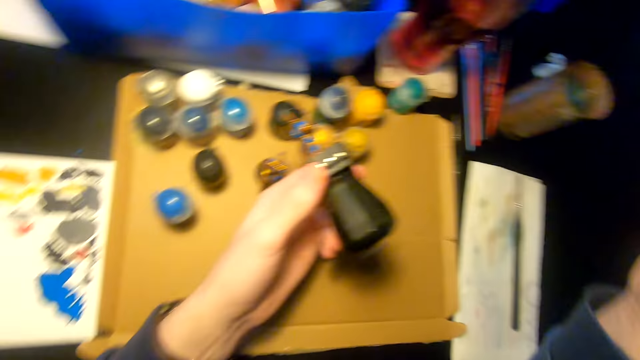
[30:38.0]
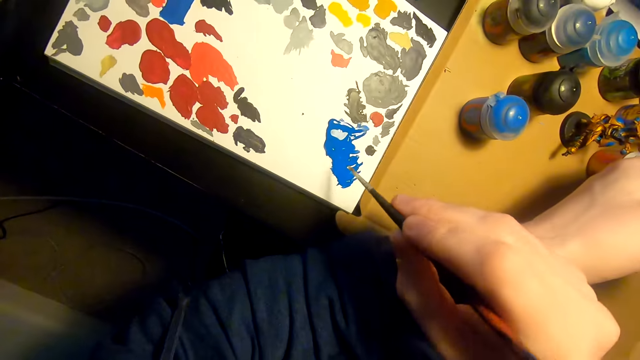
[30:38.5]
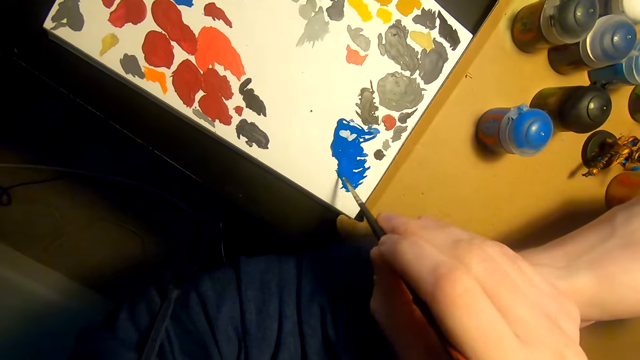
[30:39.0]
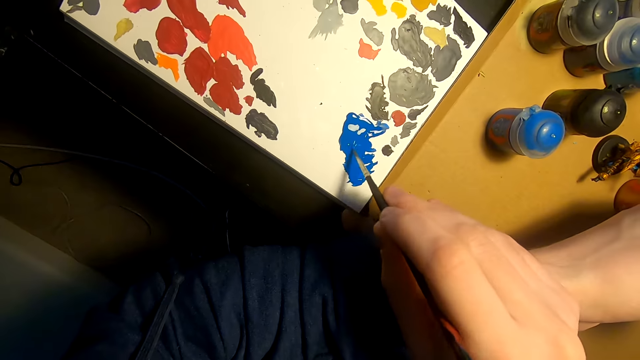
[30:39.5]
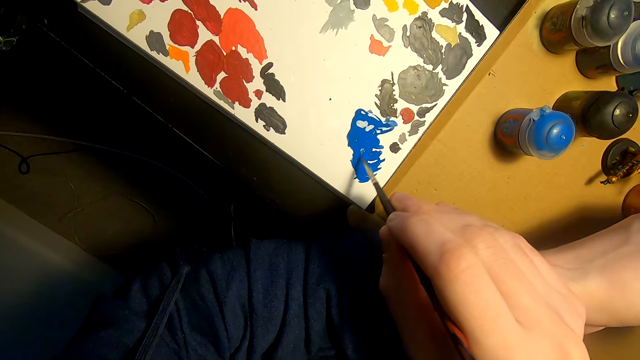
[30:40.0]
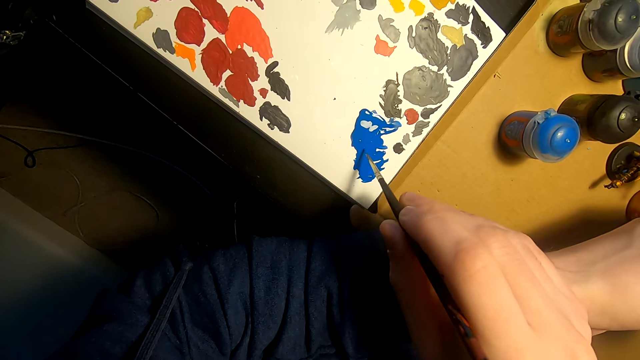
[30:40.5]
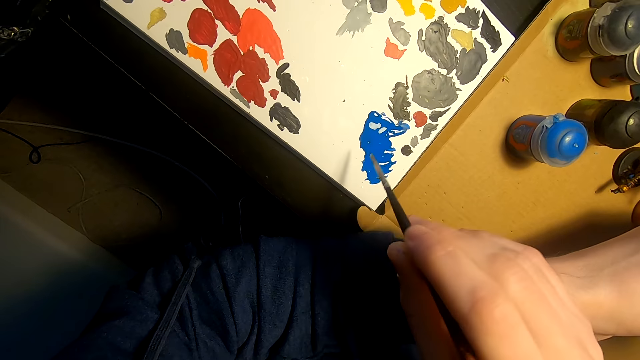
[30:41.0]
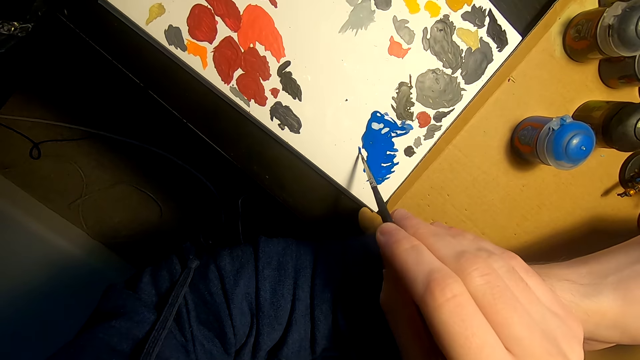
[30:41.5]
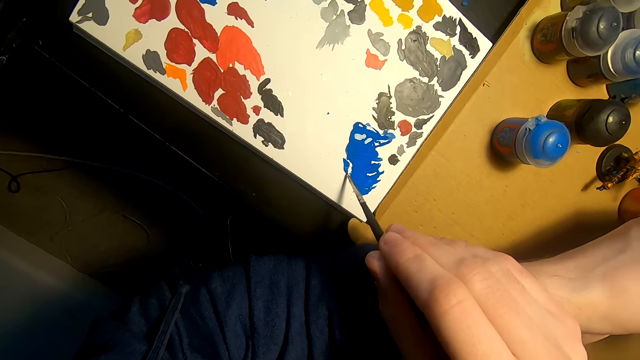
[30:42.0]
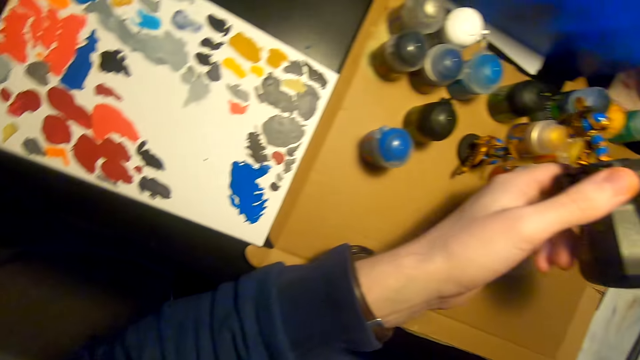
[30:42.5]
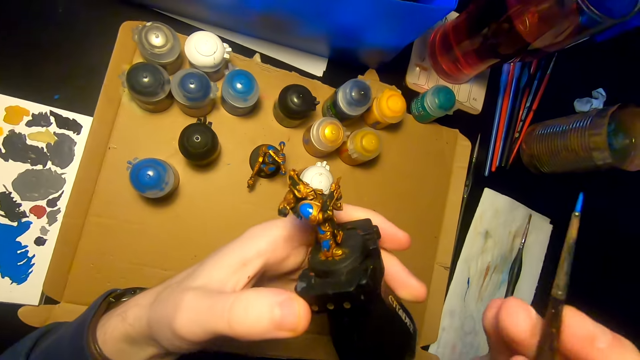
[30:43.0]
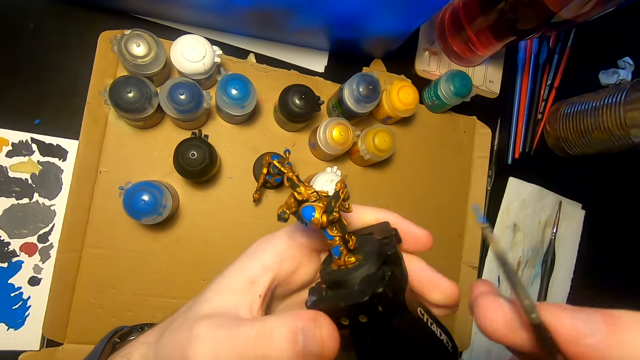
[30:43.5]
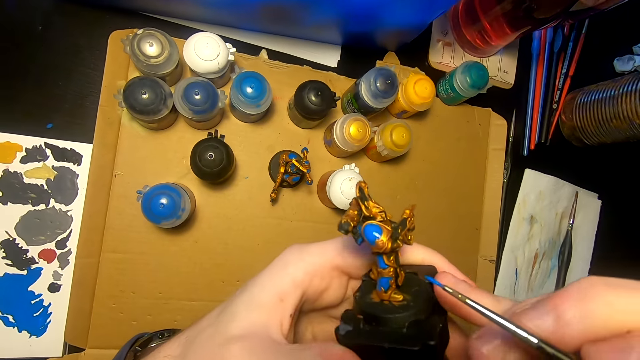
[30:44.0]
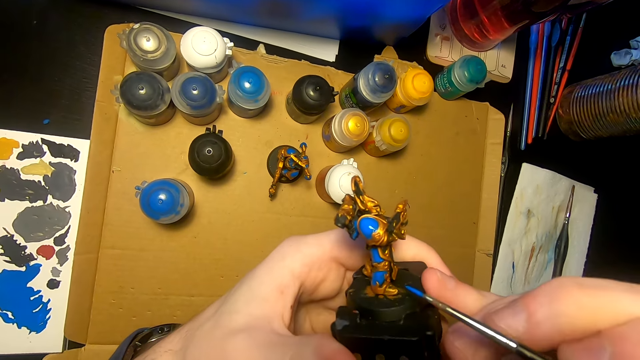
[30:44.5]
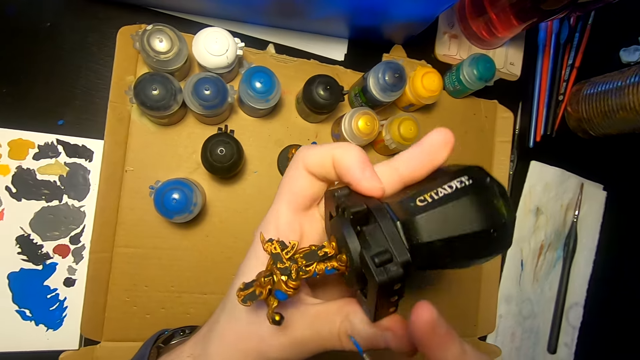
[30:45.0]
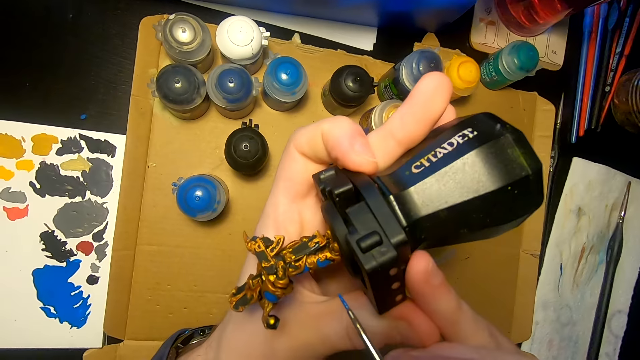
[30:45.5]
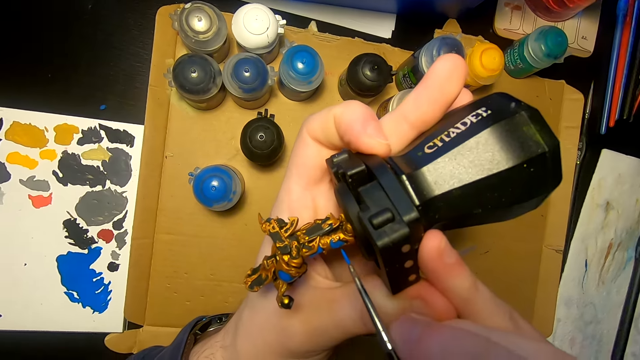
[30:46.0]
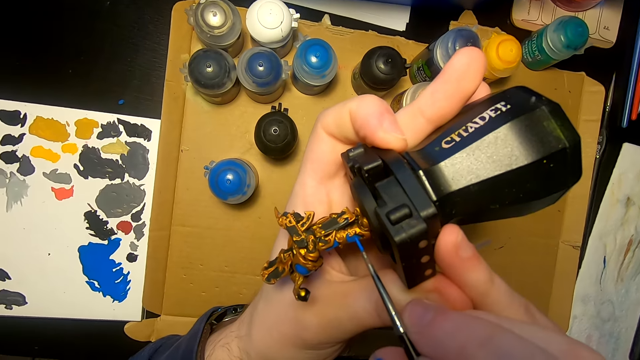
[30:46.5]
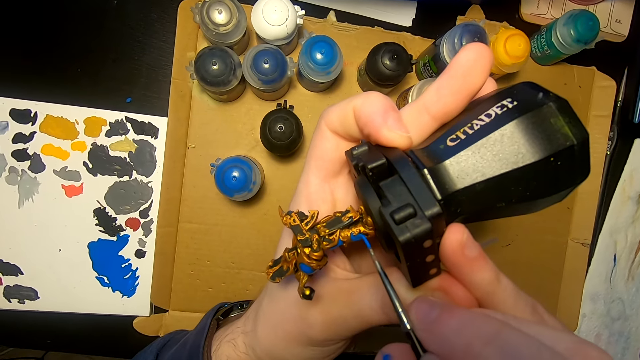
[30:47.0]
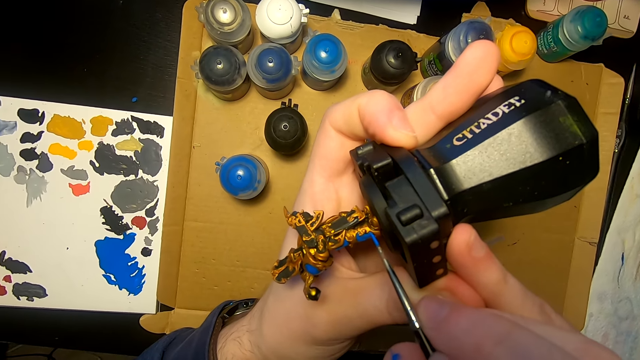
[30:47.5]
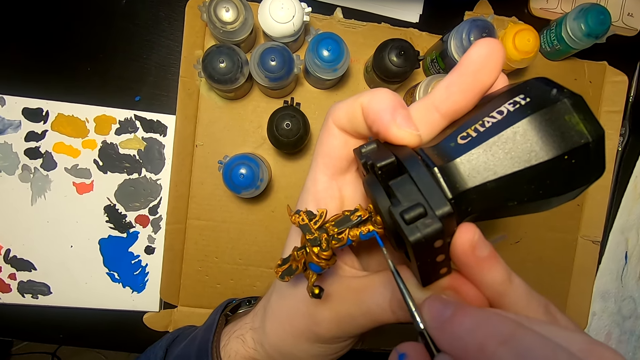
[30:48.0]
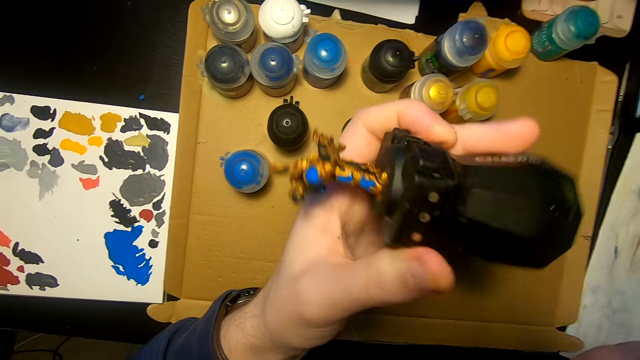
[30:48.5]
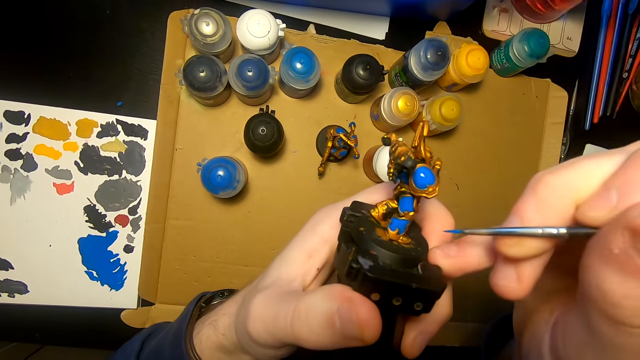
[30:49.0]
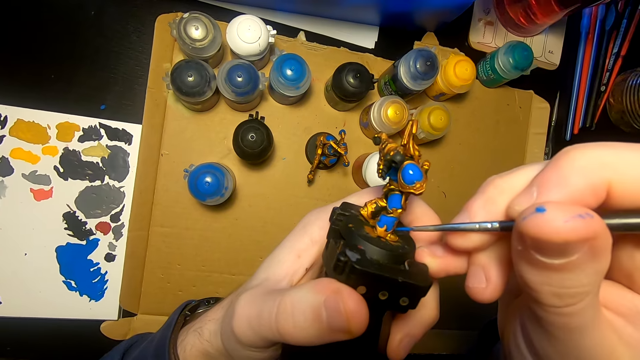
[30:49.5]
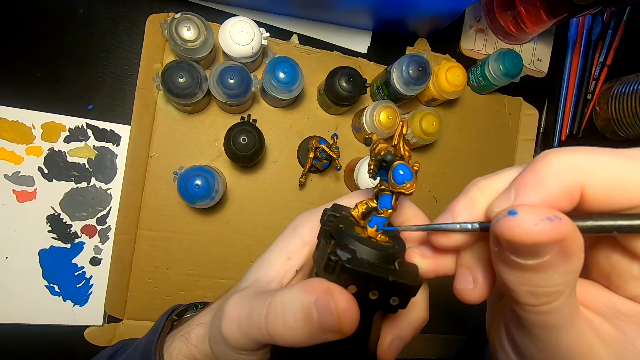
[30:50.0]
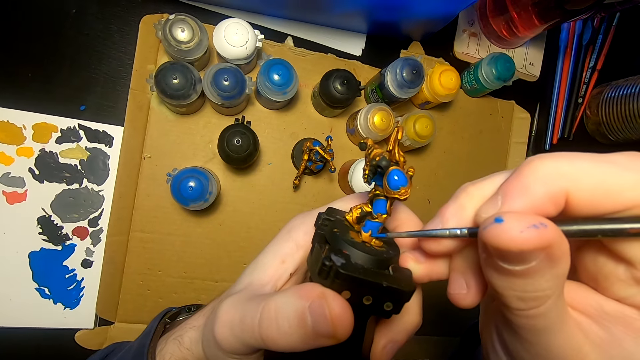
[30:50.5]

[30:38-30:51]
The camera wearer dips the pen brush or paintbrush inside water on the tin. They lift the right hand. They rub the pen brush on paint. They dip the paintbrush in the paint. They lift the right hand, lift the sculpture, move the pen brush, and paint the sculpture with the pen brush. They turn the sculpture and paint the sculpture with the pen brush. They move both hands, turn the sculpture, and paint the sculpture with the pen brush.

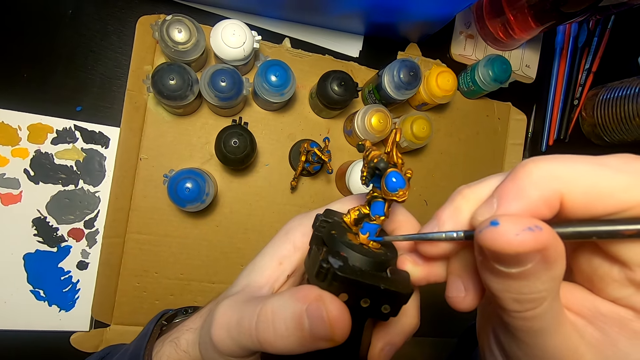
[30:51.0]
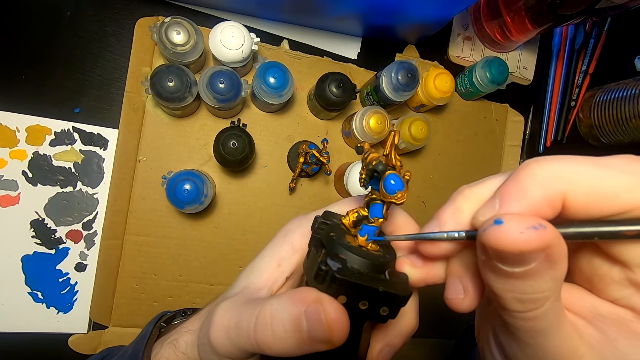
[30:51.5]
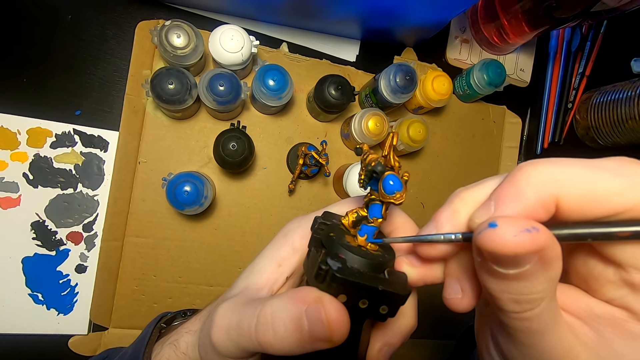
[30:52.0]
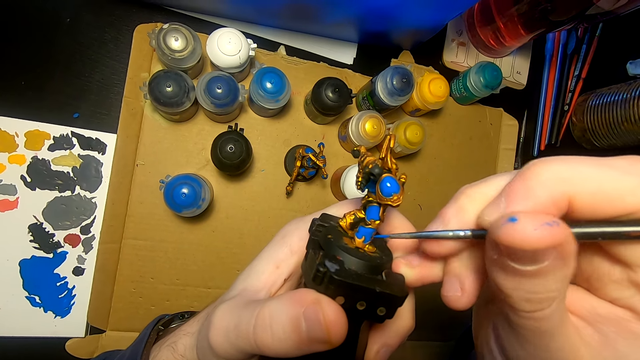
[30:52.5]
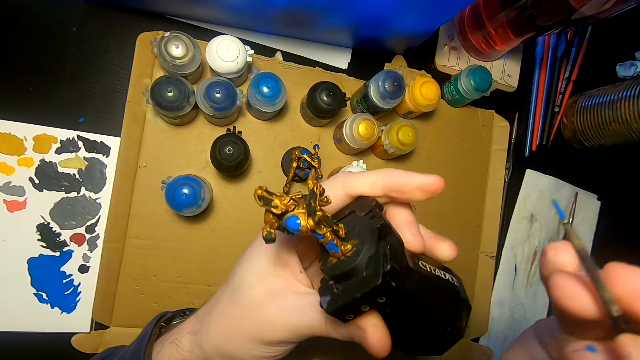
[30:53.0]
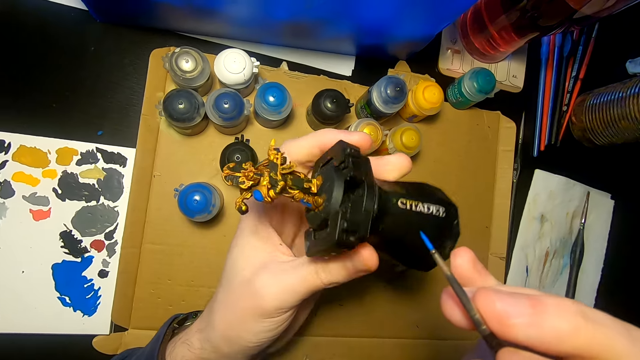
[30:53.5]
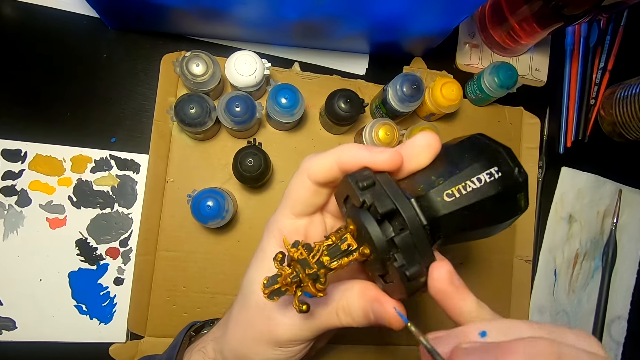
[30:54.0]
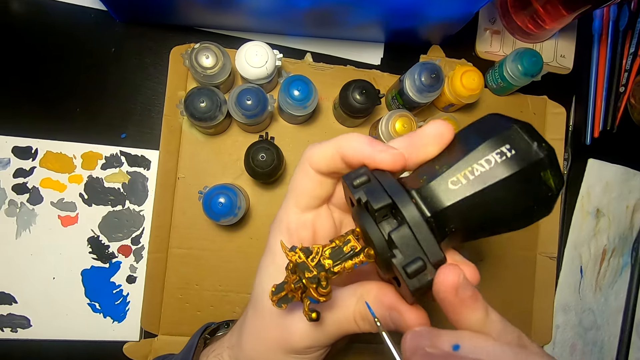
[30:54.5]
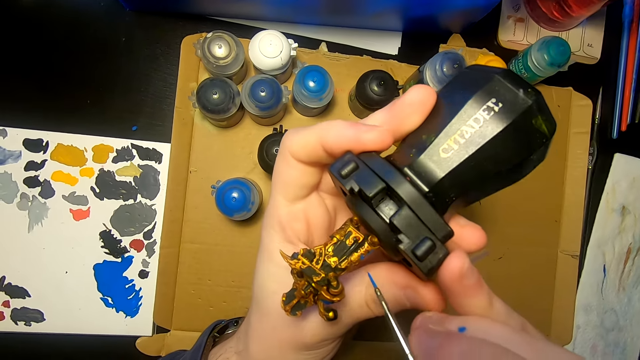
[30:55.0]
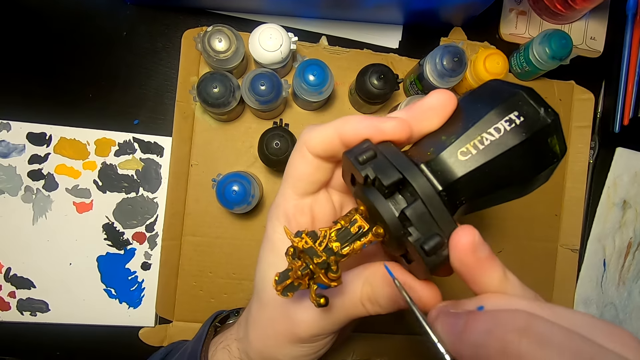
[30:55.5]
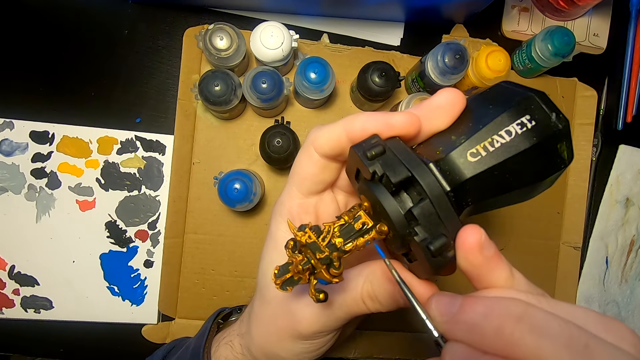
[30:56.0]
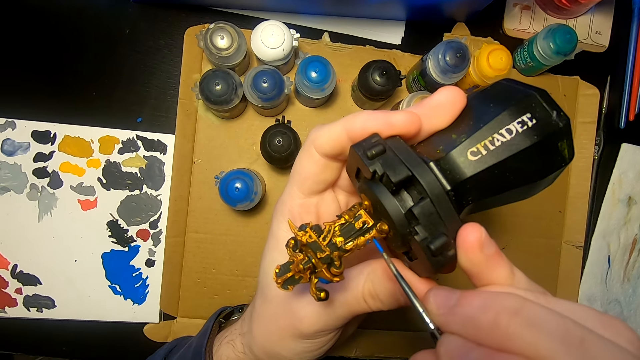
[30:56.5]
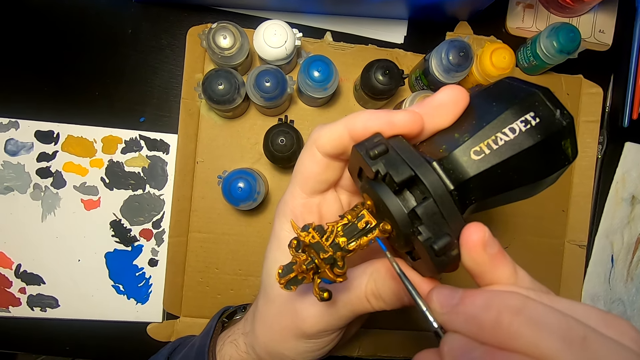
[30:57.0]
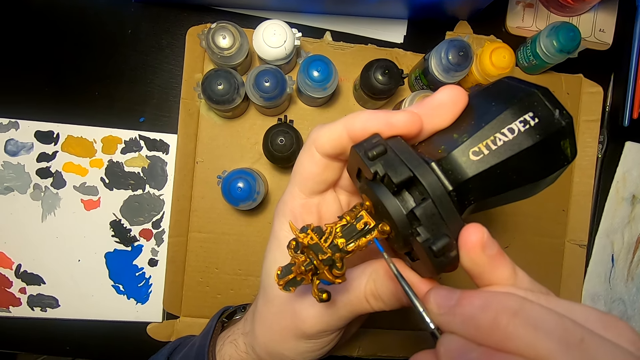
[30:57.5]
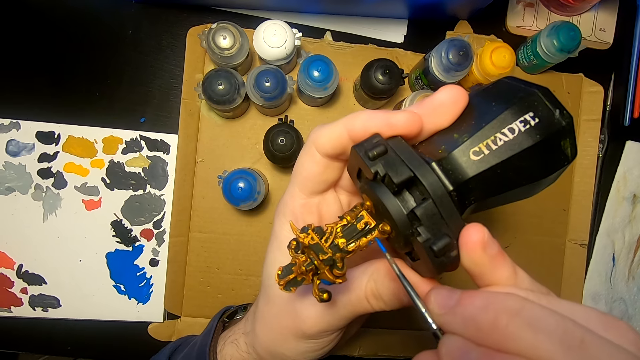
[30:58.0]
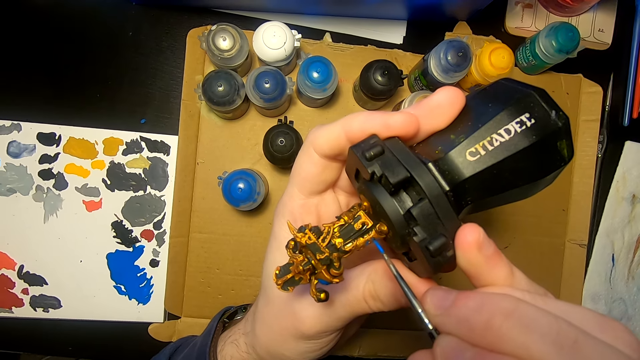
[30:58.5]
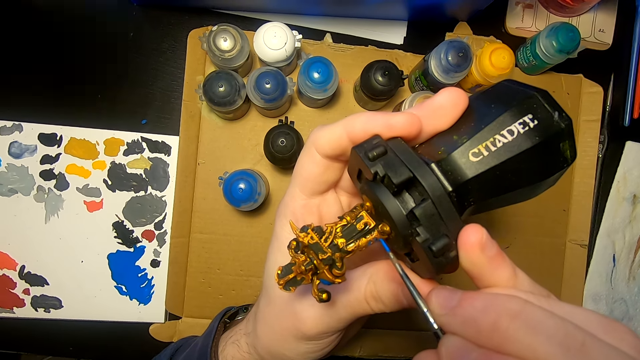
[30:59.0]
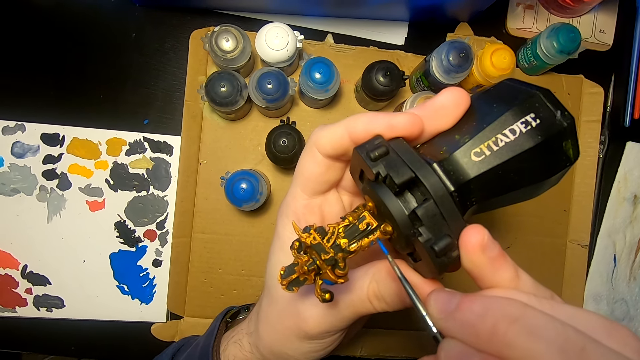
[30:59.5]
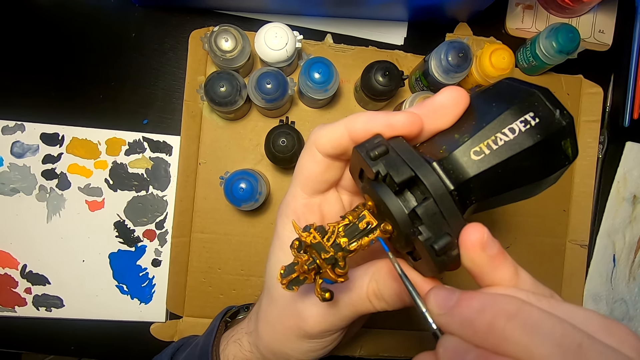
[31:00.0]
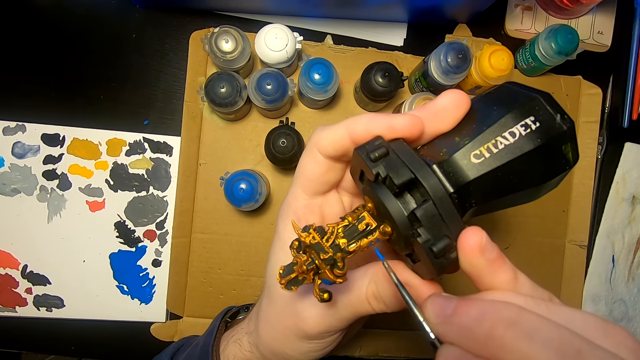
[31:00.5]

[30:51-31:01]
The camera wearer moves the right hand, moves the sculpture, and looks at the sculpture. They paint the sculpture with a pen brush.
